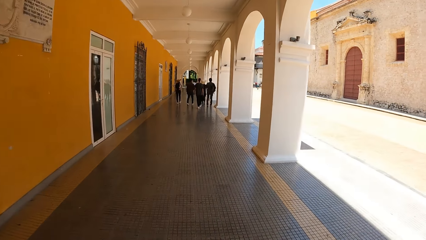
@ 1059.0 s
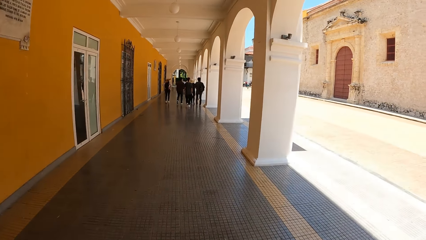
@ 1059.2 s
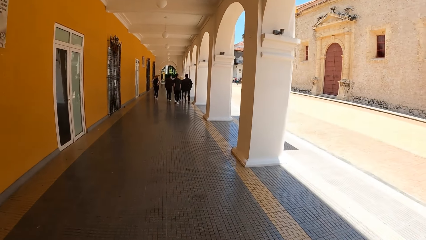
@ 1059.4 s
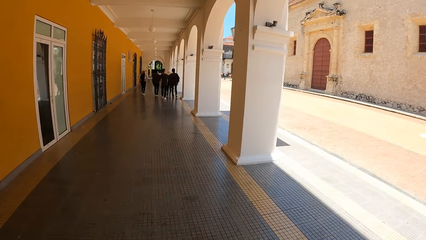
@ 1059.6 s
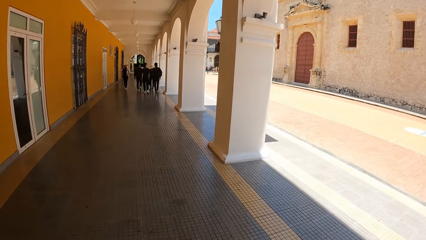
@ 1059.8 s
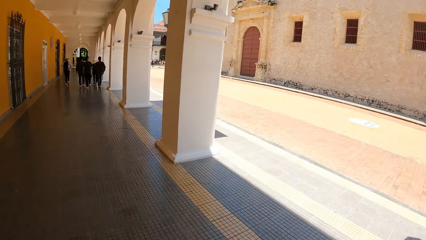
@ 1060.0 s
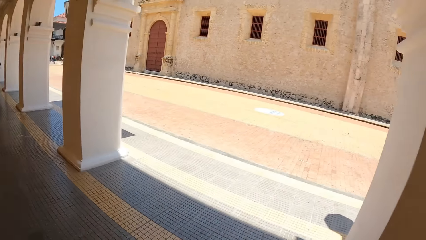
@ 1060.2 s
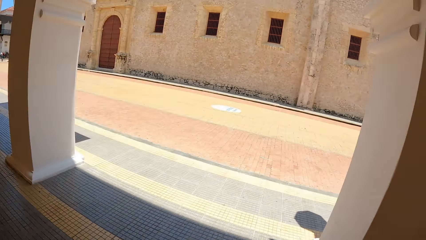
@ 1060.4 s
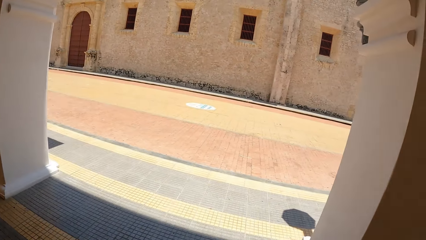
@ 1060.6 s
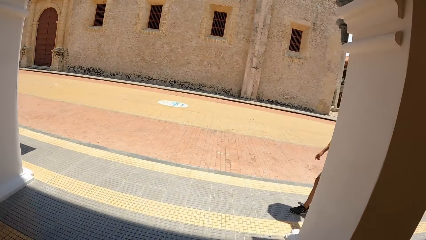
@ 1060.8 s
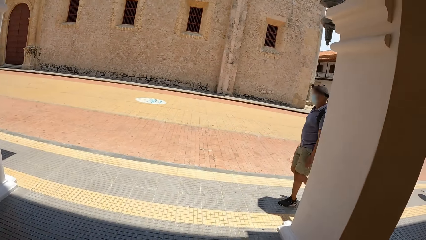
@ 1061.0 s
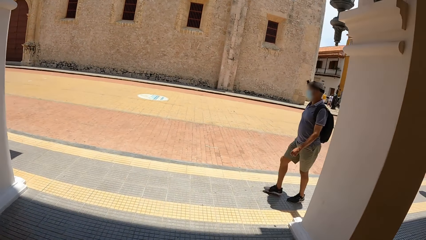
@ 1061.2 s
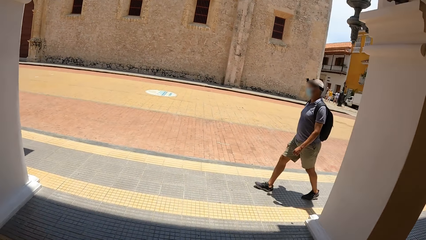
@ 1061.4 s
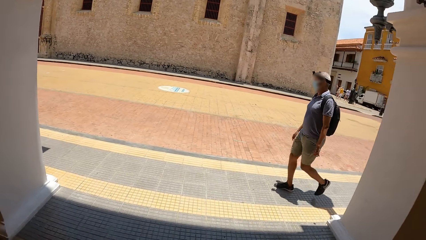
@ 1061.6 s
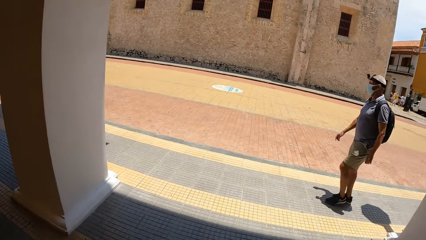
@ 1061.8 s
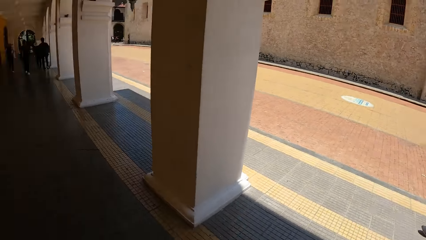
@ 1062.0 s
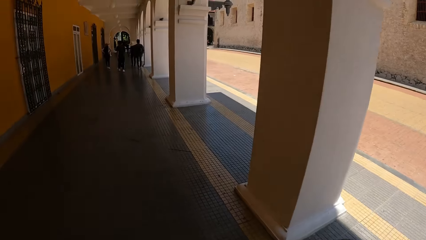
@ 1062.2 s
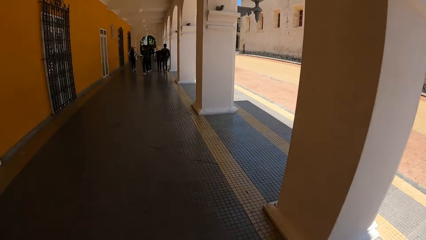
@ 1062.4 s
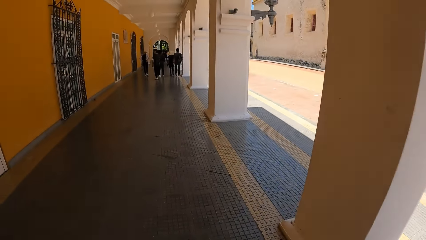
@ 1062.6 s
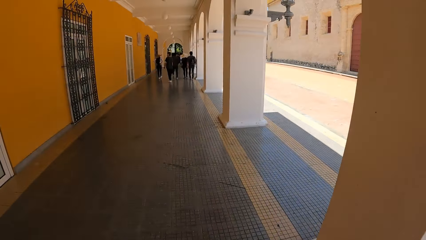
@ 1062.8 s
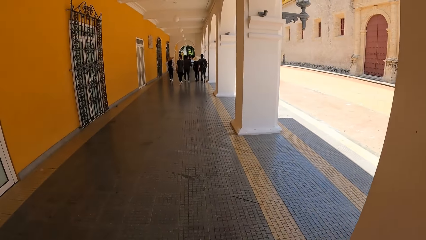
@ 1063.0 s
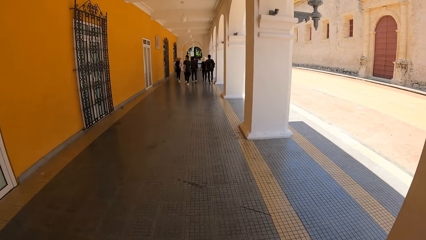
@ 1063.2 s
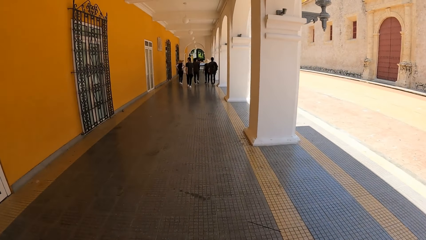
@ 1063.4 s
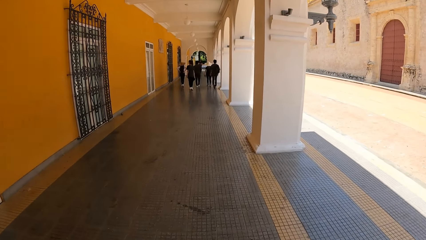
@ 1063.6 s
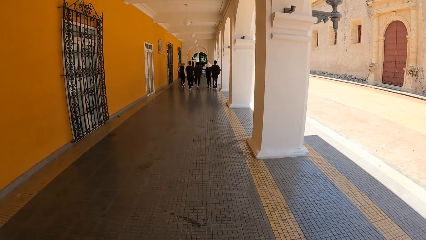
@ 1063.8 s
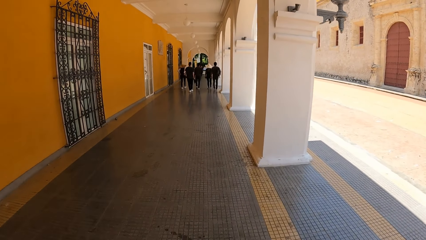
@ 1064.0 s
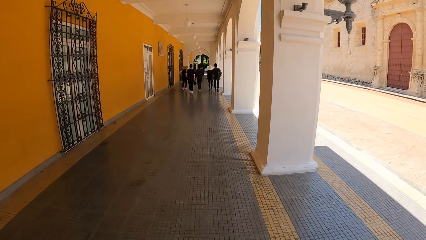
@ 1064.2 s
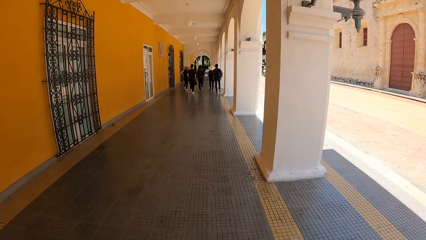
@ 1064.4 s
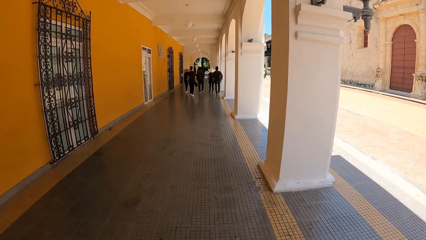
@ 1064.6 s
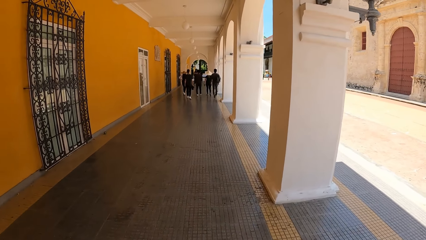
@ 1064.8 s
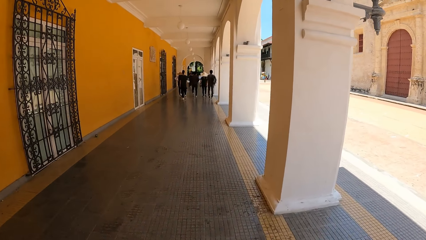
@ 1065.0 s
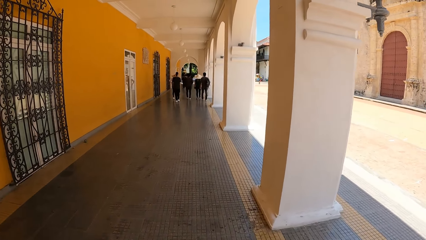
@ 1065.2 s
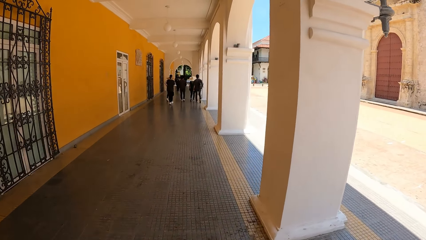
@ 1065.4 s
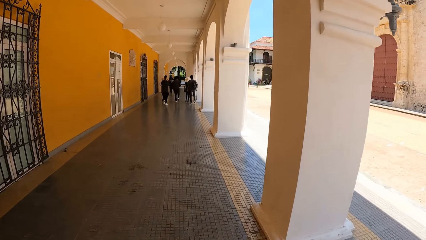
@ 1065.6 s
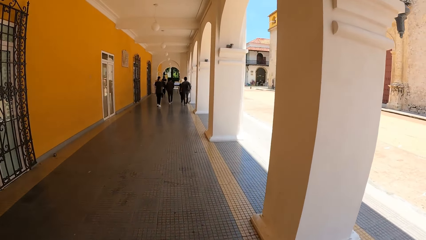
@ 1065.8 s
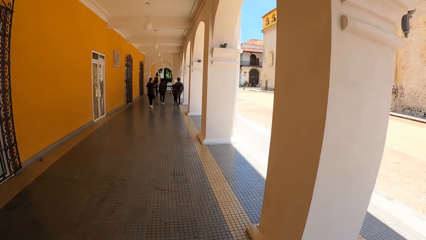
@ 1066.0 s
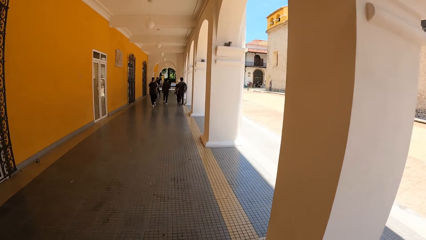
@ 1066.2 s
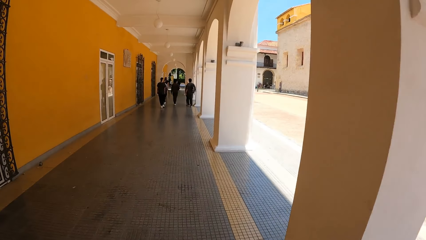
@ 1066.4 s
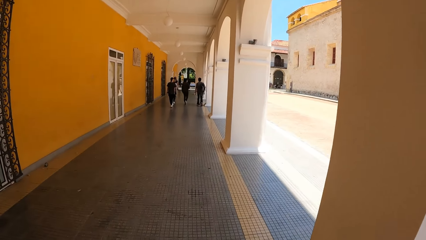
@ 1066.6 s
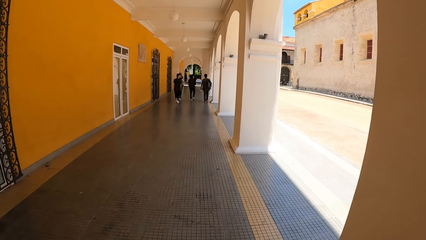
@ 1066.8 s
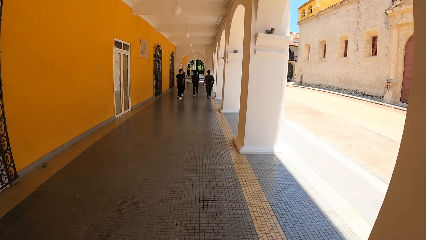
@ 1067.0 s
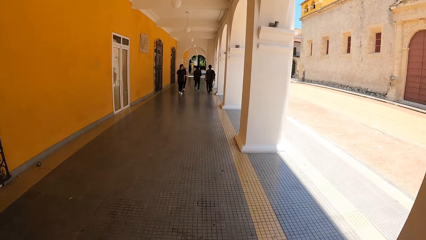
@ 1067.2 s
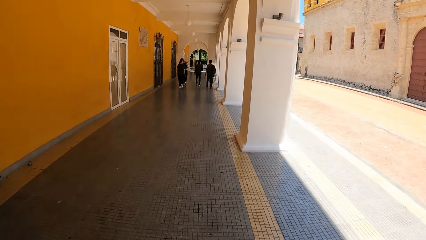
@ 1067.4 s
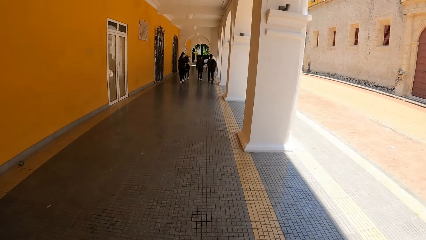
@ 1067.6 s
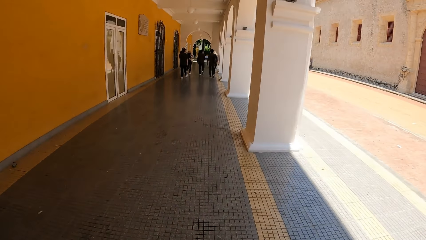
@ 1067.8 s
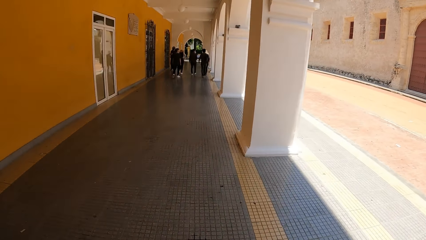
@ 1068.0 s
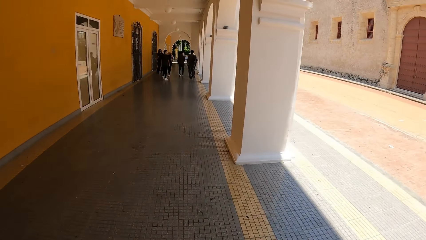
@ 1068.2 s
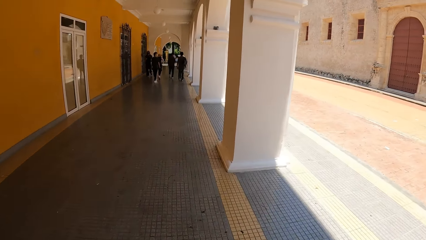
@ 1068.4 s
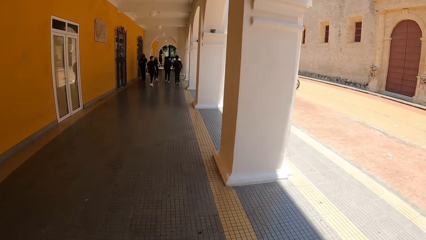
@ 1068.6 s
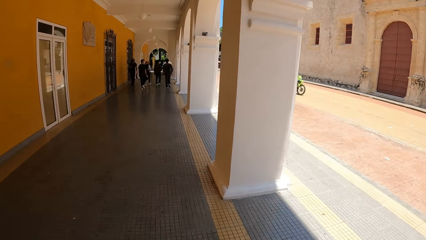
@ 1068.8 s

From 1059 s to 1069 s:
The camera wearer looks sideways. They walk.

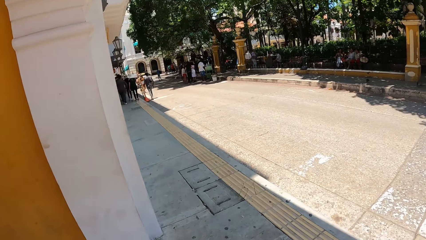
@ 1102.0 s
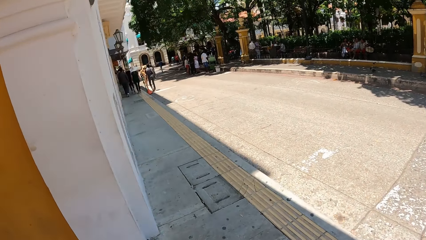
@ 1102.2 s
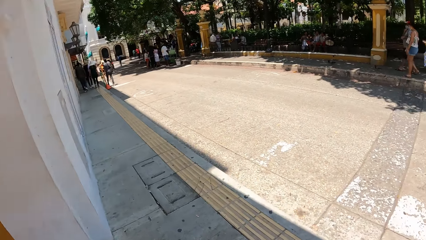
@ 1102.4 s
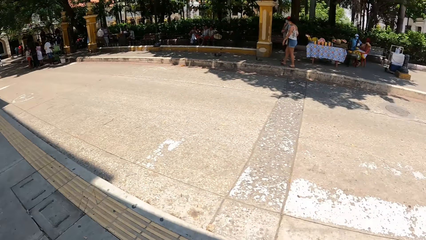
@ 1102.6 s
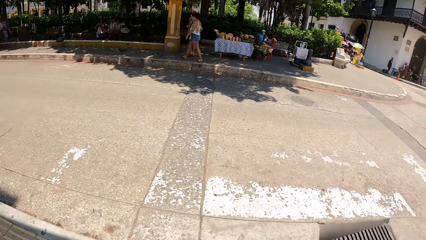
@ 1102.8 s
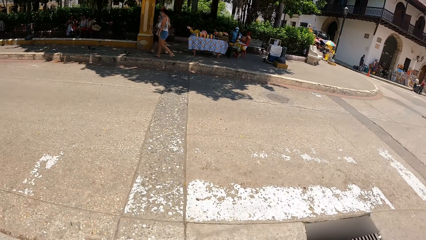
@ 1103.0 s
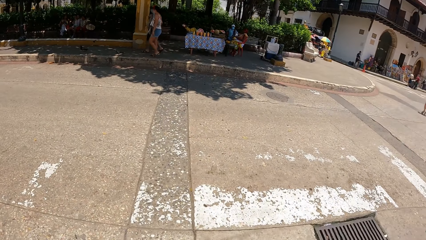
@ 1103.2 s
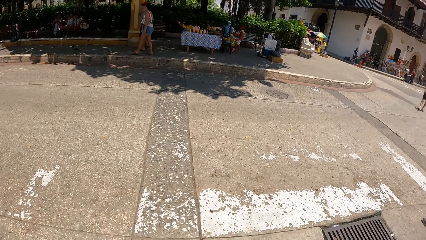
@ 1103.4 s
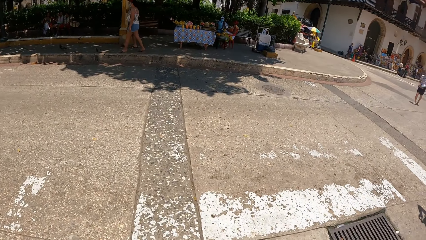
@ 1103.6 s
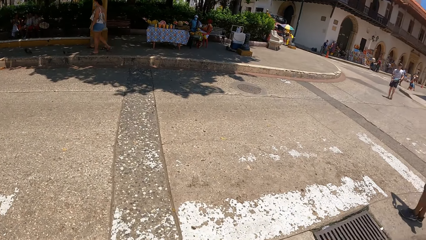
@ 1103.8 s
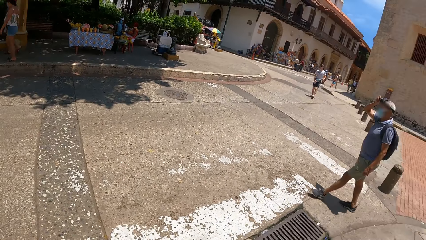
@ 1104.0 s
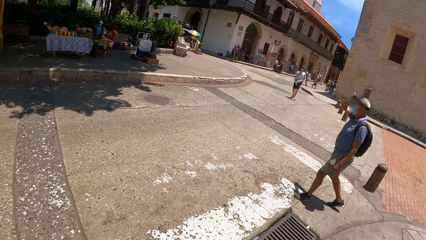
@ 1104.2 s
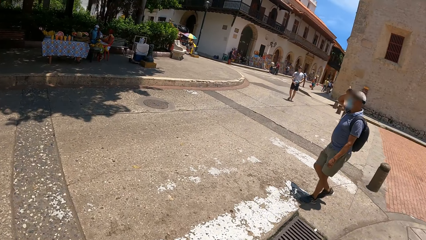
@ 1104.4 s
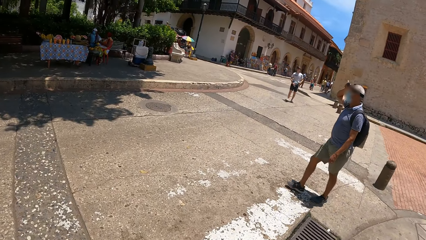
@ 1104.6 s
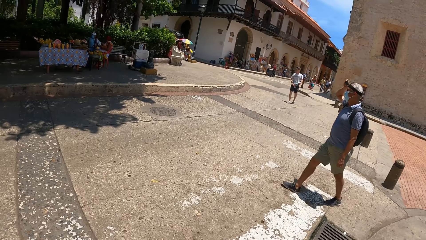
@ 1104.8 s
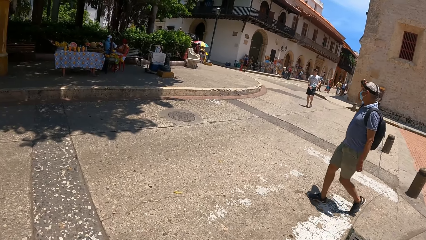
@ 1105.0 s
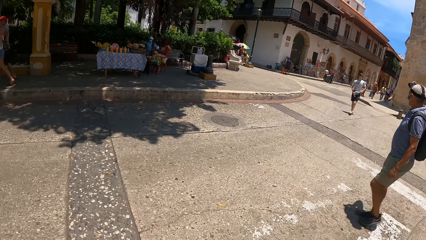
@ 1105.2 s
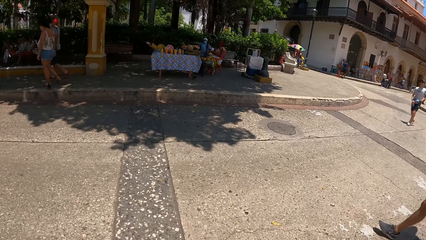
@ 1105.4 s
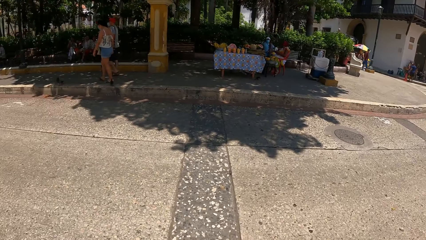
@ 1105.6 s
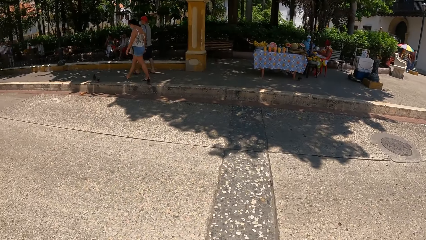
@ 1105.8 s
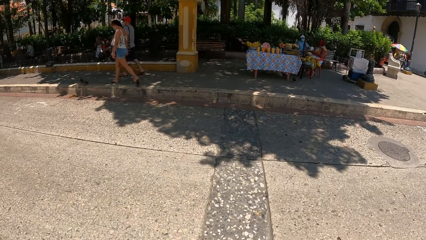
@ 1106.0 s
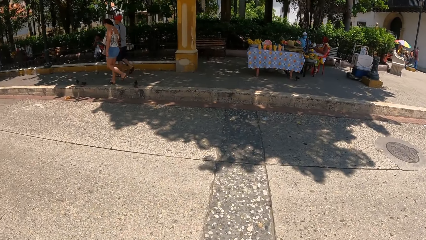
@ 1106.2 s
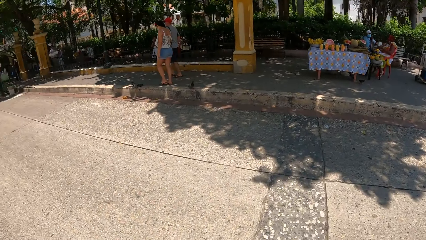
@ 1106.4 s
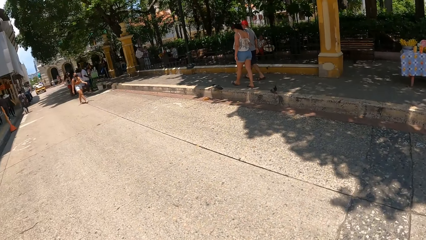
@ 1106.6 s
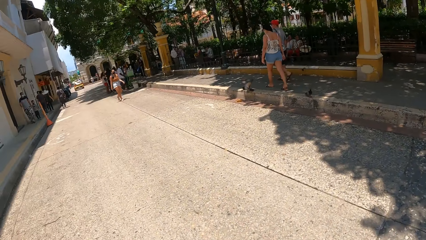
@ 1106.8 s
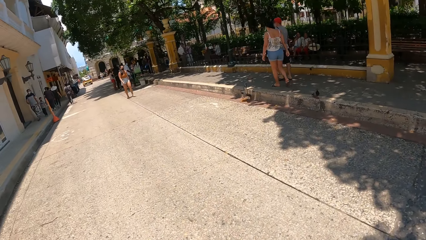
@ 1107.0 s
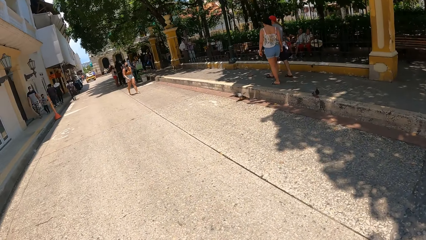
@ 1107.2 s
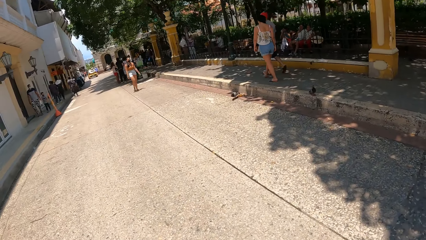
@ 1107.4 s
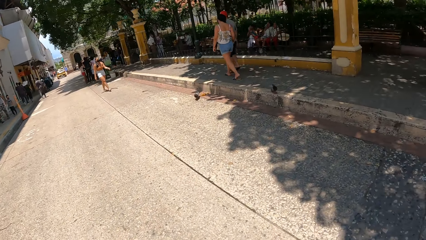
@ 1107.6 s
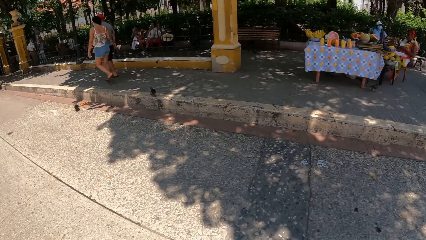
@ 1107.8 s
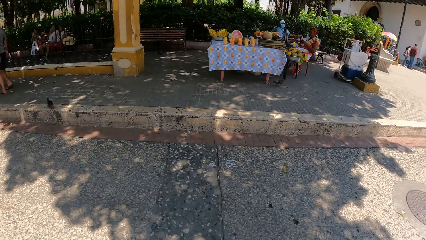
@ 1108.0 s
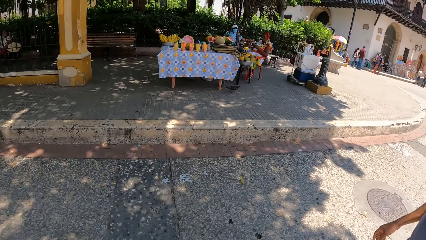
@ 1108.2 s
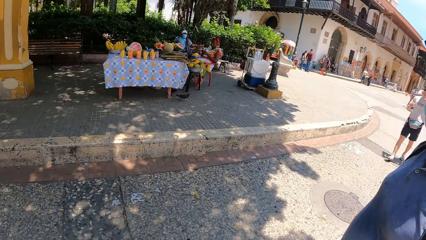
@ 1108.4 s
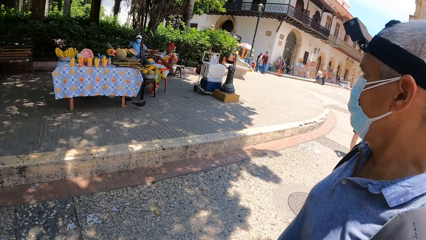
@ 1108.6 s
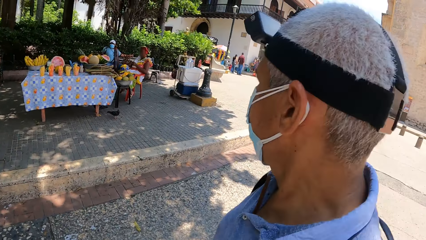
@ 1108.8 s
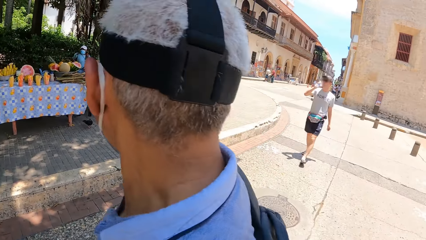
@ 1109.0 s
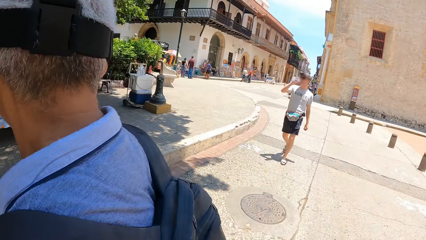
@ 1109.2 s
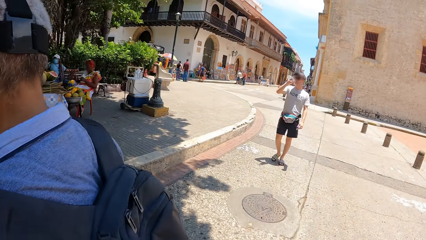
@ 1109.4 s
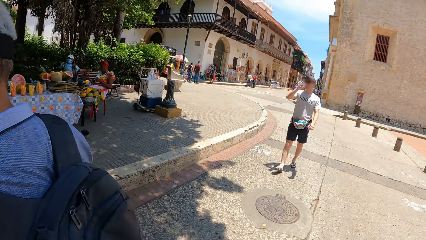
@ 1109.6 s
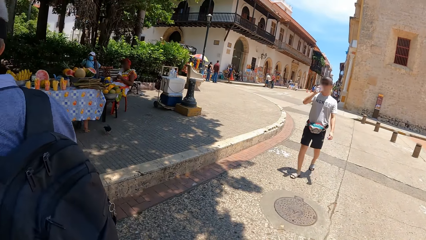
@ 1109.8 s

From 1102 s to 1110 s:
The camera wearer looks around the road. A person moves around. The camera wearer crosses the road.
